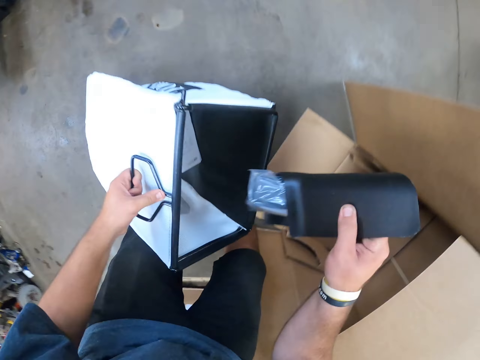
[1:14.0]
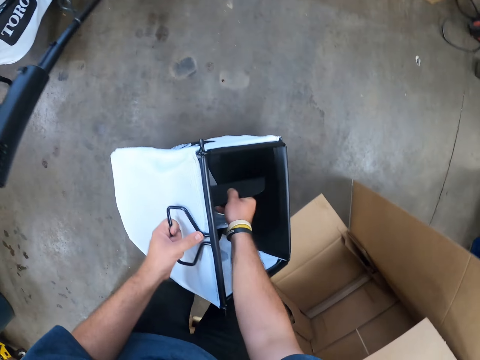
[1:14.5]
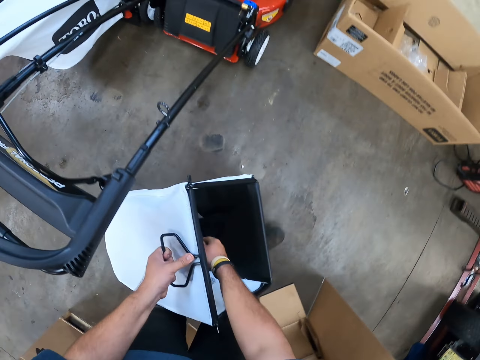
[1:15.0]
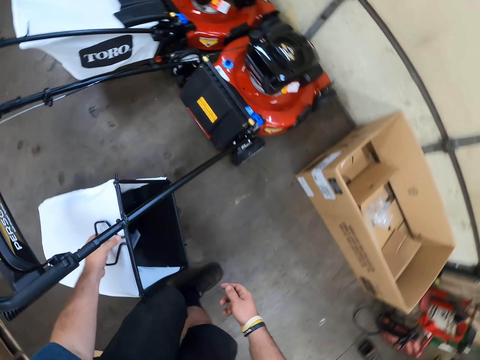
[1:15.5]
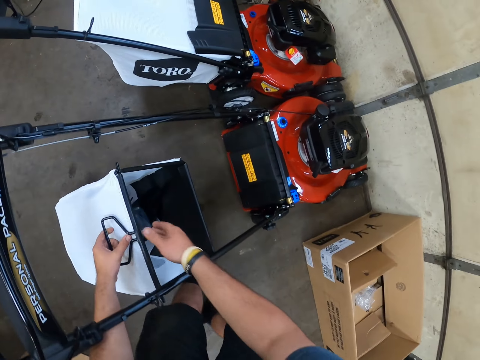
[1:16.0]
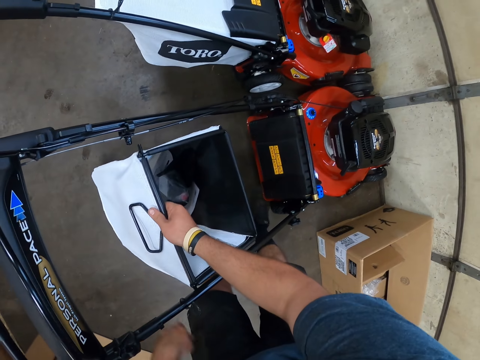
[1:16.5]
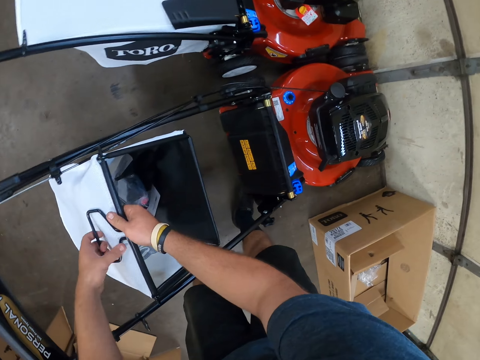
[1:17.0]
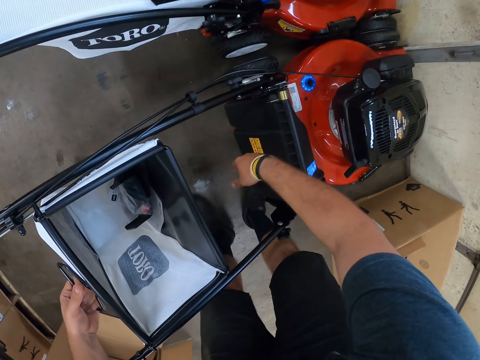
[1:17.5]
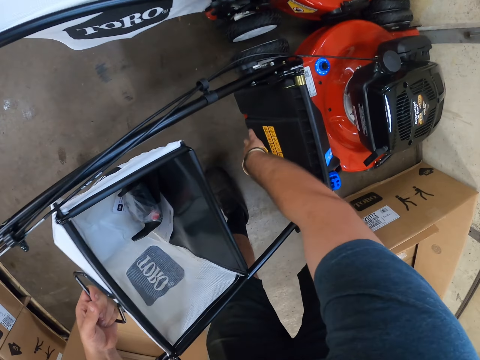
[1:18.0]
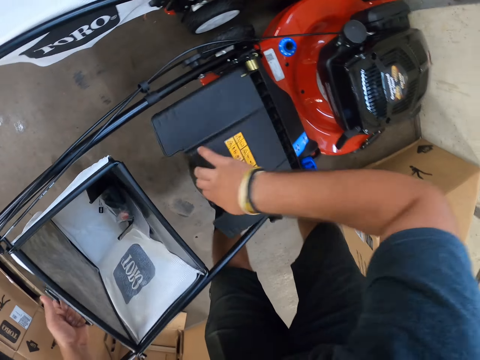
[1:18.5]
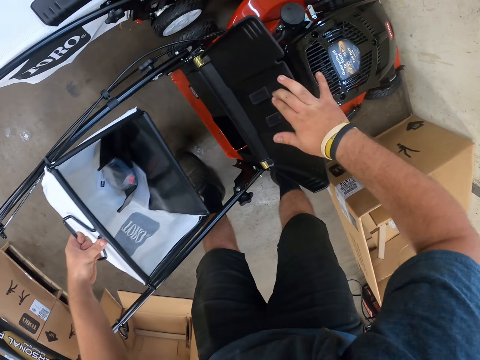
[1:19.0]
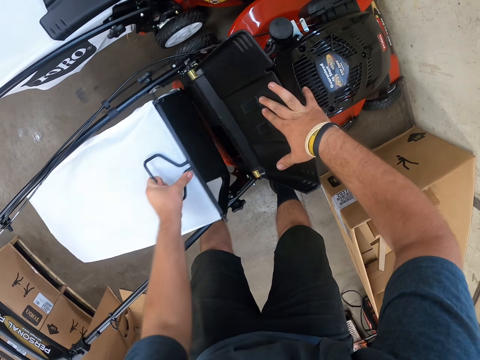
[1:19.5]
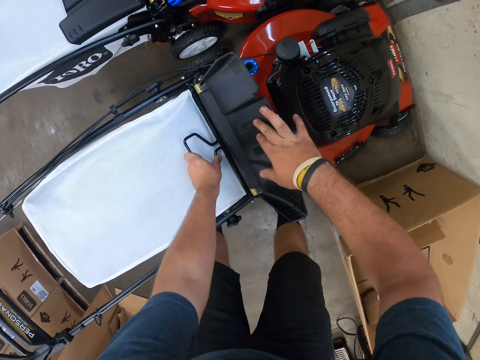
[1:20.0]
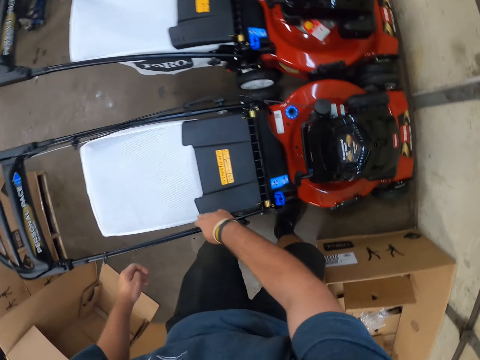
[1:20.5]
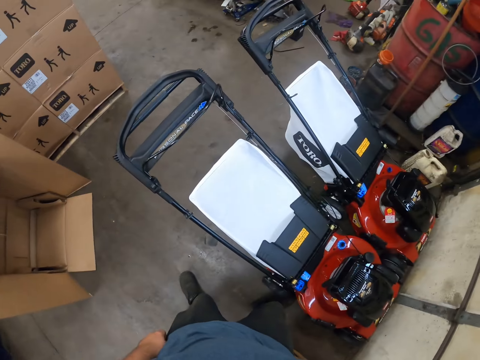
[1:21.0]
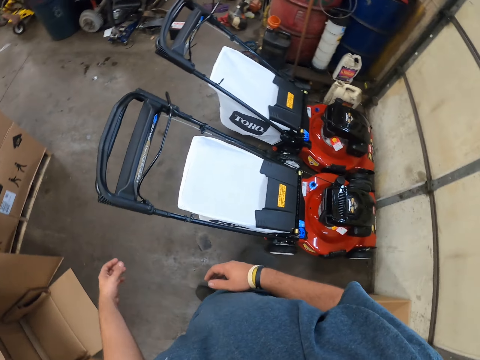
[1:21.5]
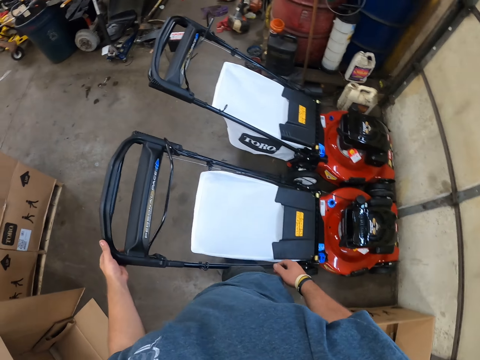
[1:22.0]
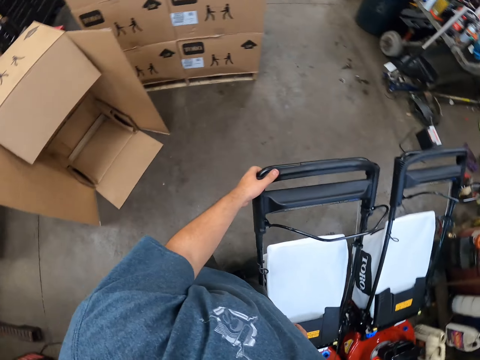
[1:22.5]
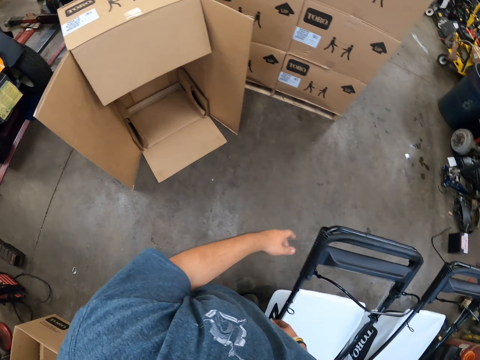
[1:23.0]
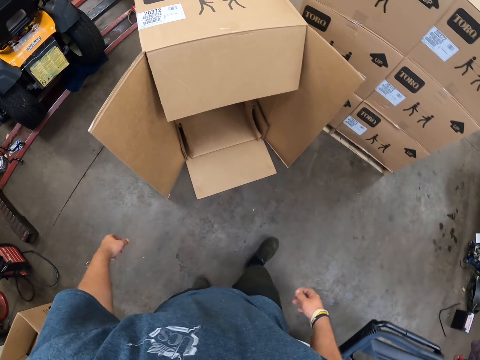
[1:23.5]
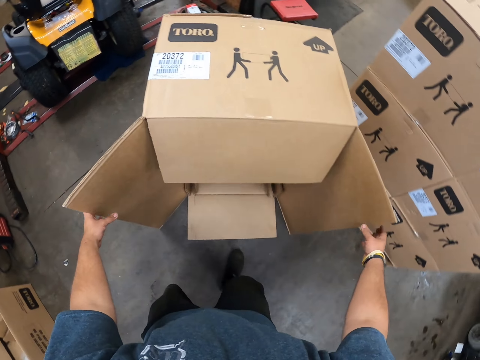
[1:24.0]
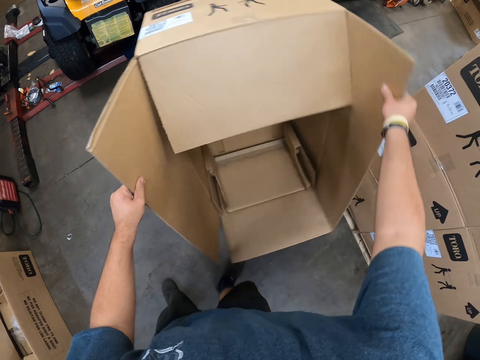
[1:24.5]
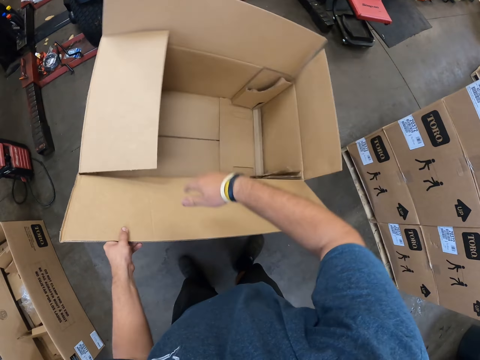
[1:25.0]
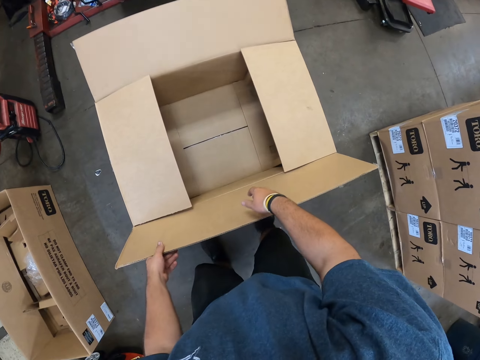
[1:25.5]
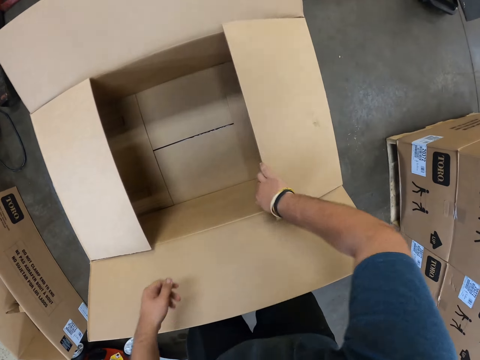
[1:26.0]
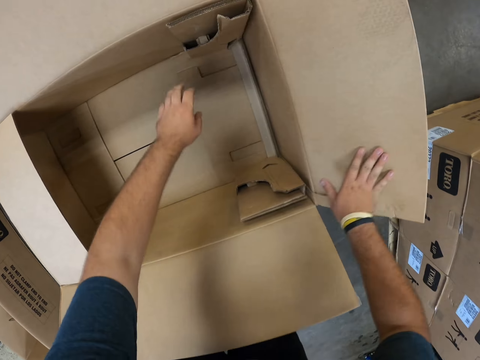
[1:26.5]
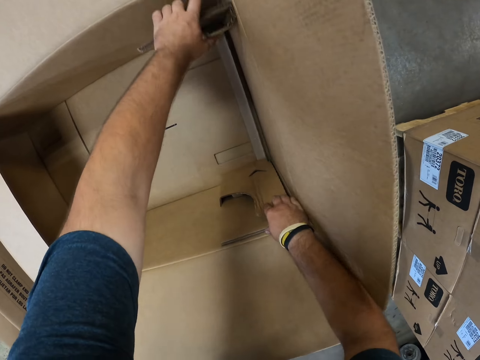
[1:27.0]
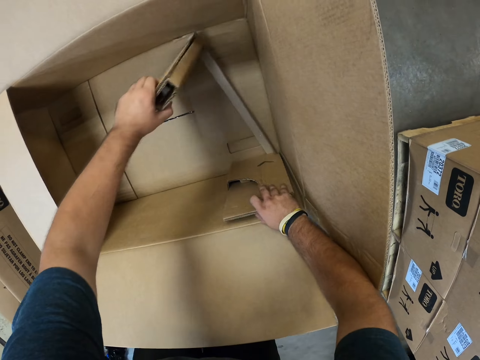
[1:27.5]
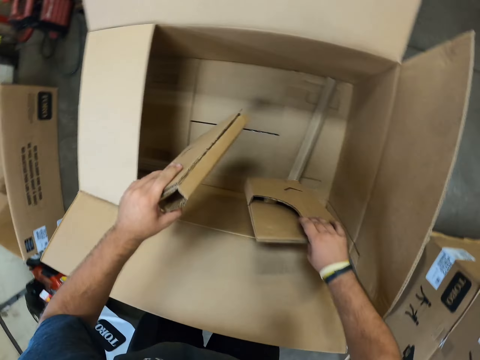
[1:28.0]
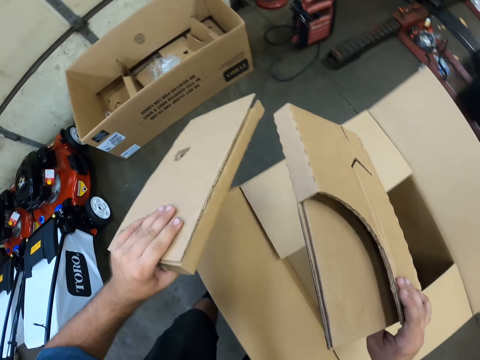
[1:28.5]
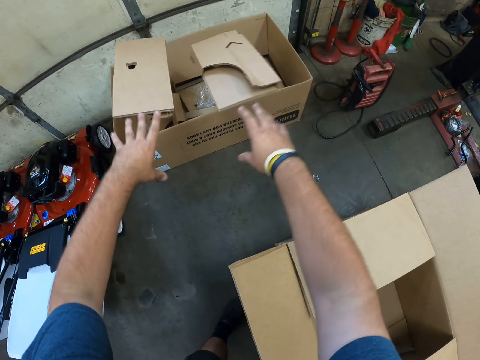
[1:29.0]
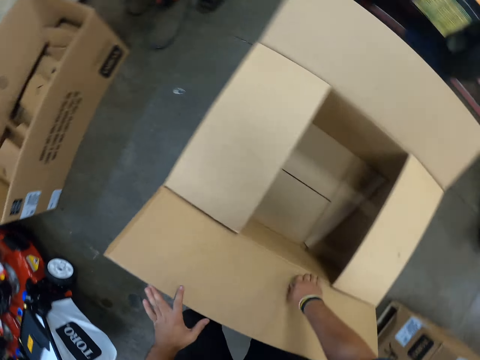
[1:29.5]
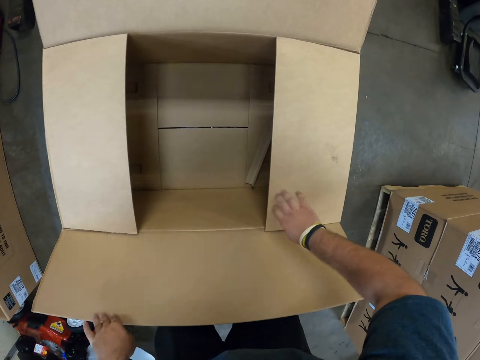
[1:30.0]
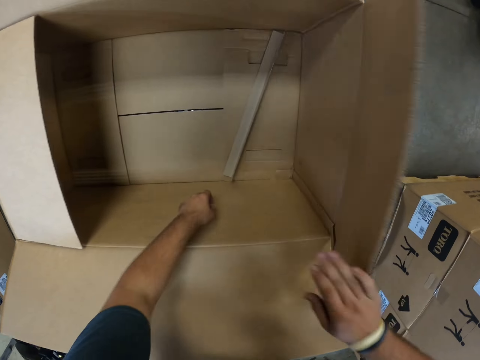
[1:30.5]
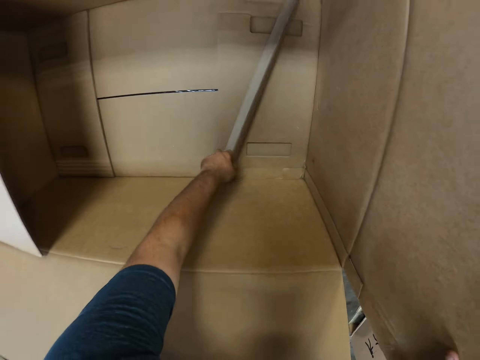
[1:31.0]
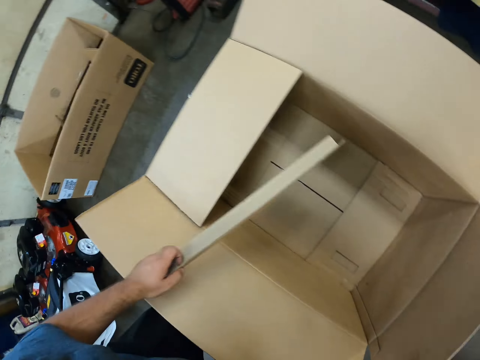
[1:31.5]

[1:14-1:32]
The camera wearer picks a polythene paper in the box. They insert the polythene paper in the box. They hold the lawn mower basket and walk around. They open the lawn mower back part. They fix the basket on the lawn mower. They walk around. They hold the lawn mower handle. They touch the lawn mower. They walk around. They turn a box on the floor. They pick the carton box. They open the carton box. They pick boxes in a box. They throw the boxes into another box. They open a box. They pick a box in the box.

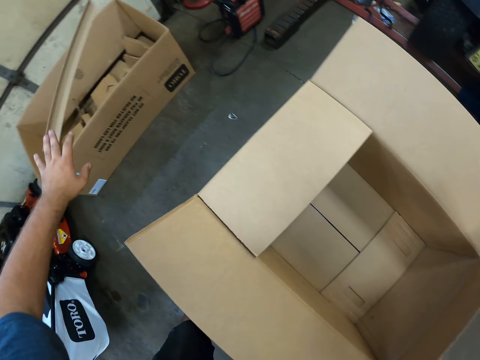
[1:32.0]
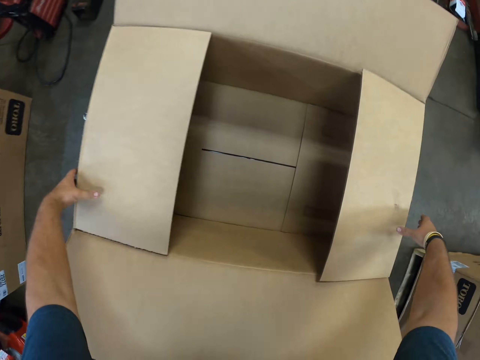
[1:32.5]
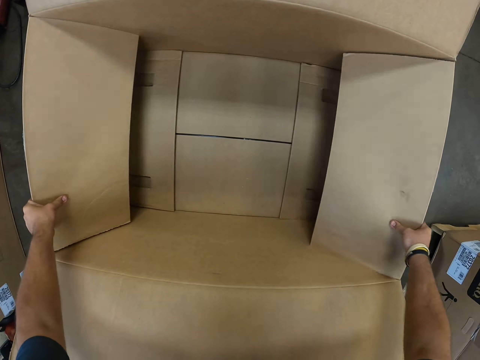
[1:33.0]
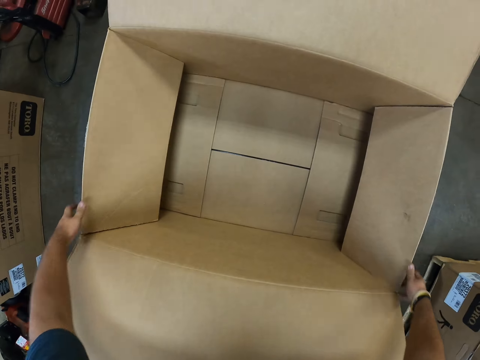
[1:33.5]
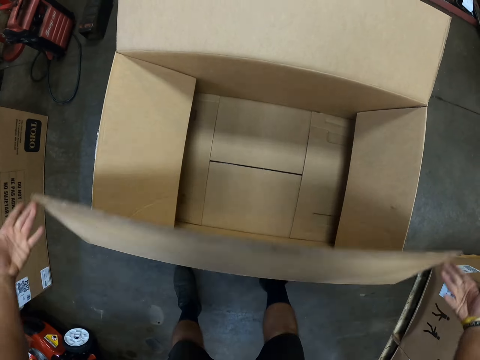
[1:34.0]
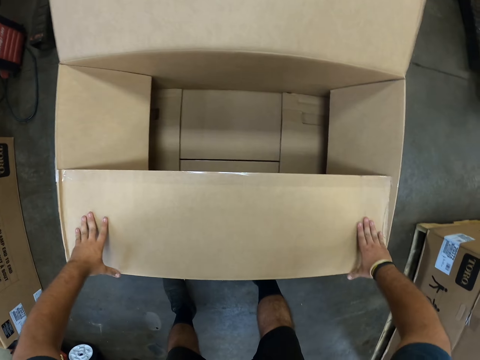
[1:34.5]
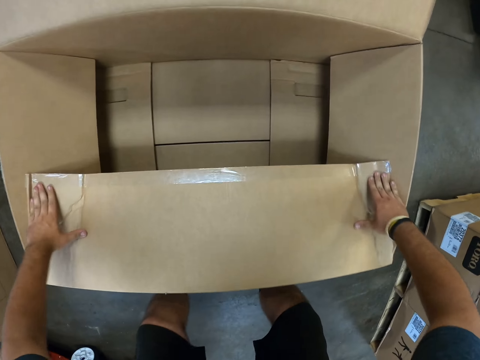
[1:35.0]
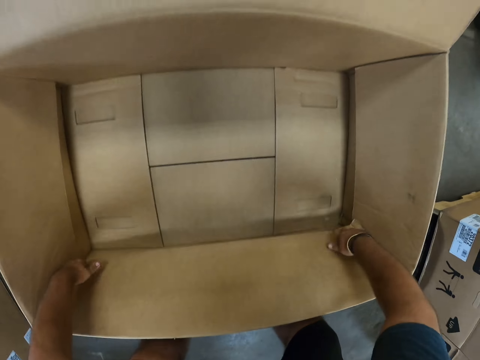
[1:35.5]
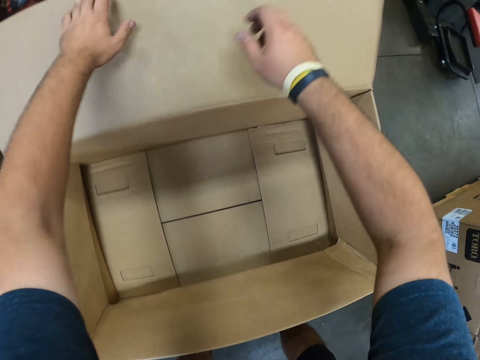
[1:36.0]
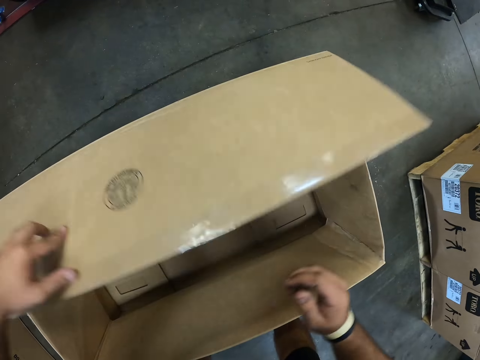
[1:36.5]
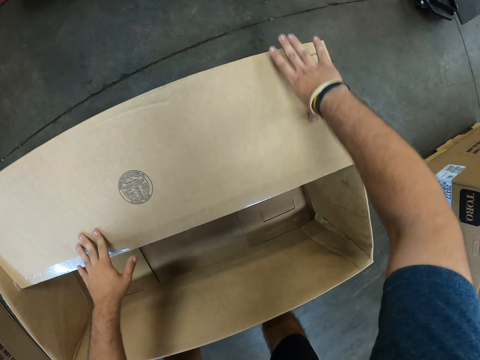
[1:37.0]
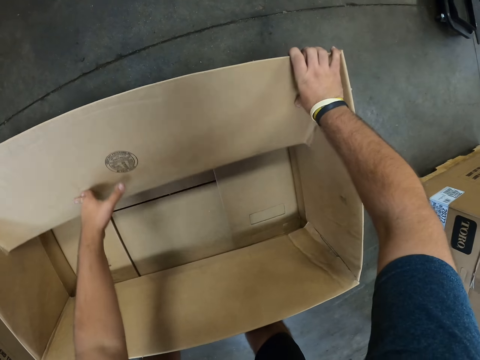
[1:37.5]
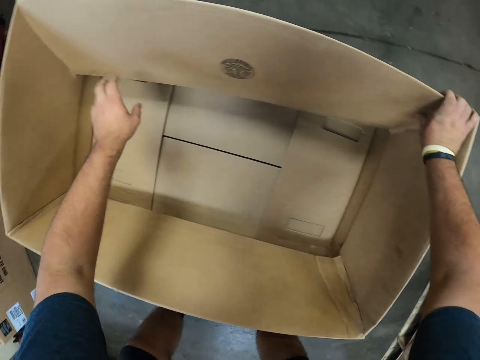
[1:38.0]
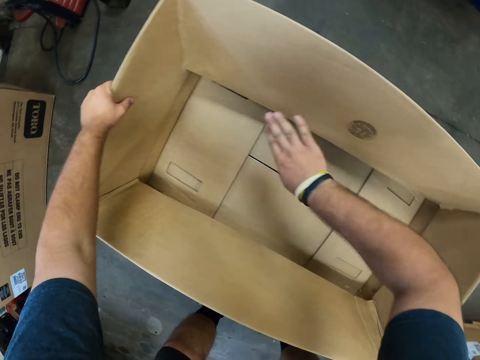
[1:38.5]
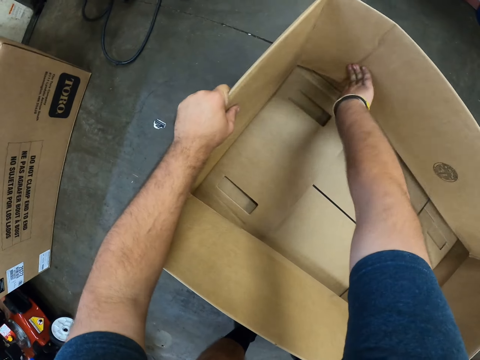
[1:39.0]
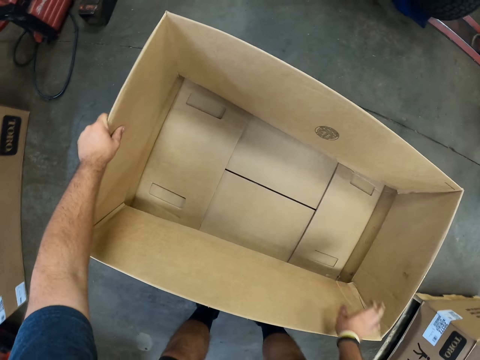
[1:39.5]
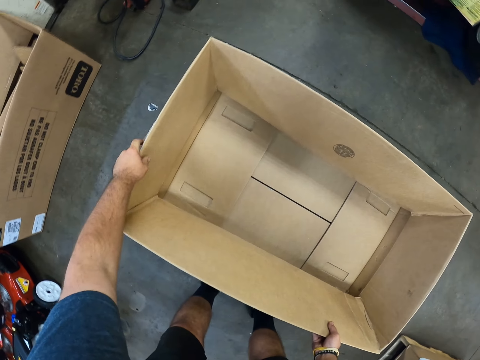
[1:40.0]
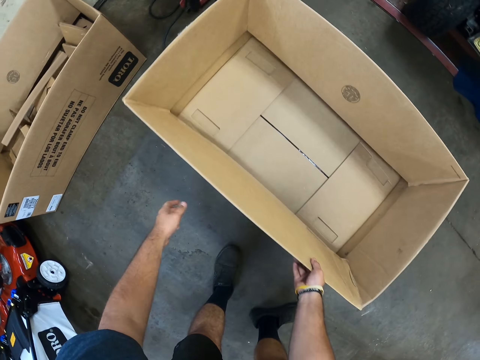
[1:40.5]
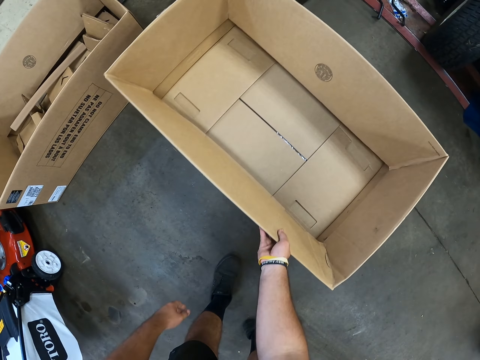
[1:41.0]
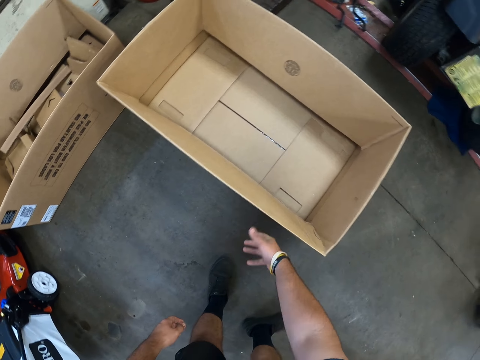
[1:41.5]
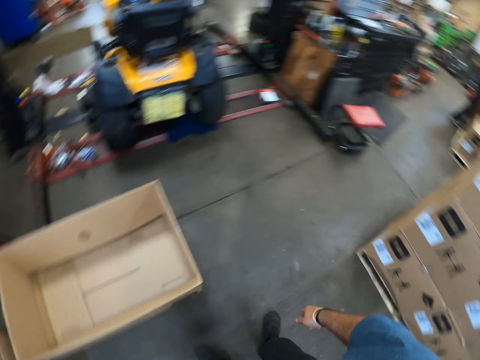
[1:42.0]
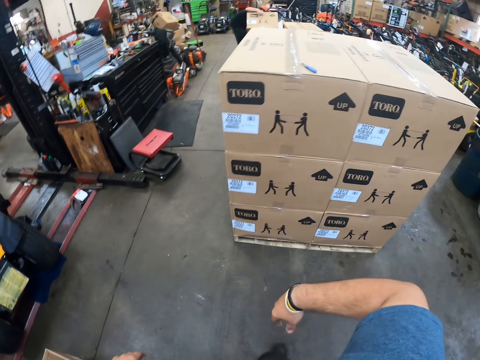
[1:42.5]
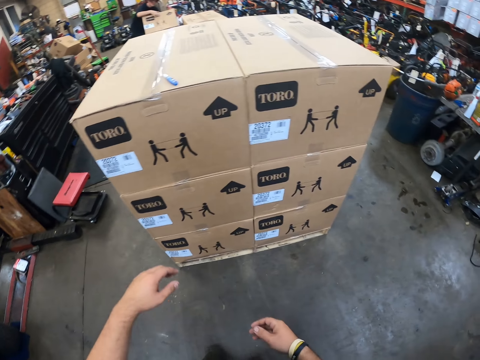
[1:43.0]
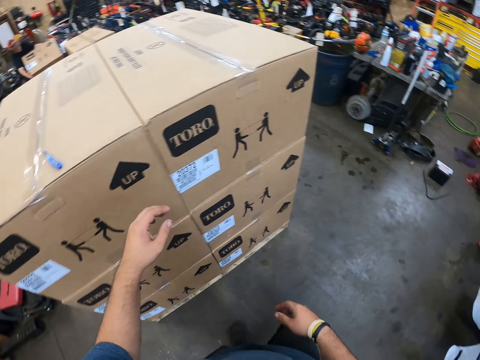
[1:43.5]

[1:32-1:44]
The camera wearer throws the box into another box. They fold the box. They fold the carton box again. They move the box along the other box. They walk around.
